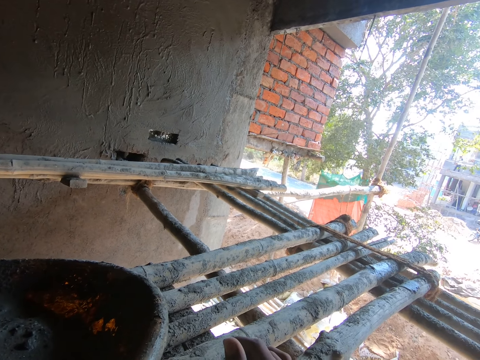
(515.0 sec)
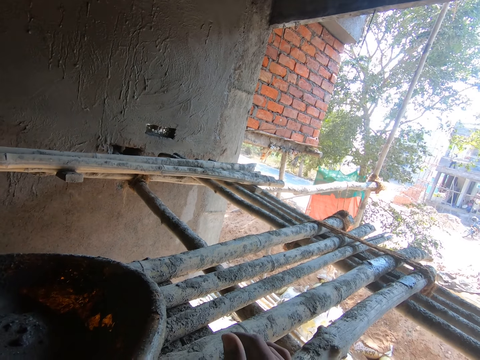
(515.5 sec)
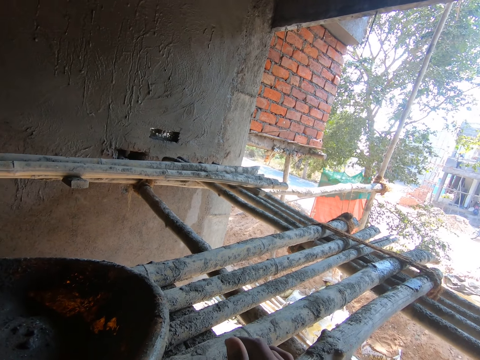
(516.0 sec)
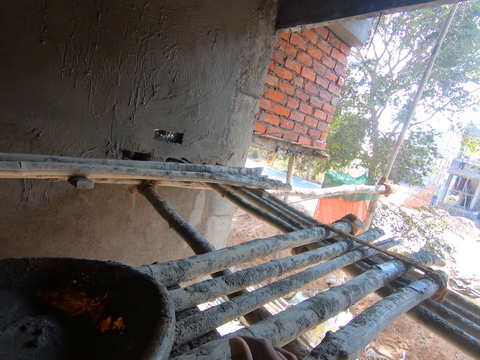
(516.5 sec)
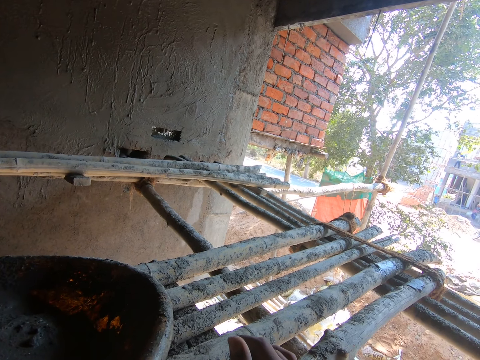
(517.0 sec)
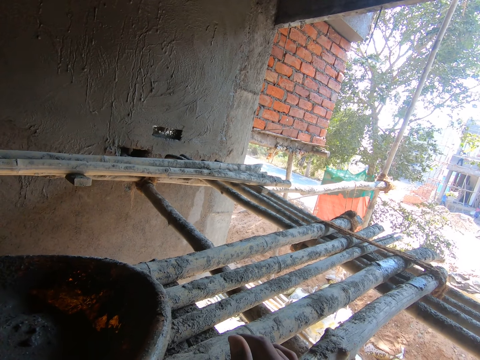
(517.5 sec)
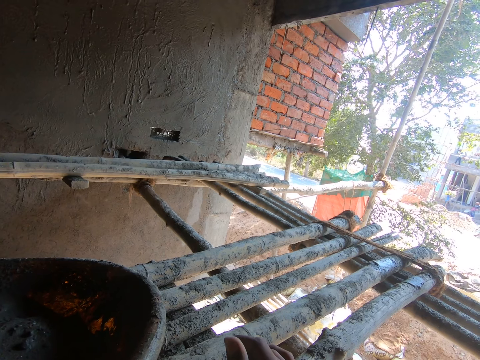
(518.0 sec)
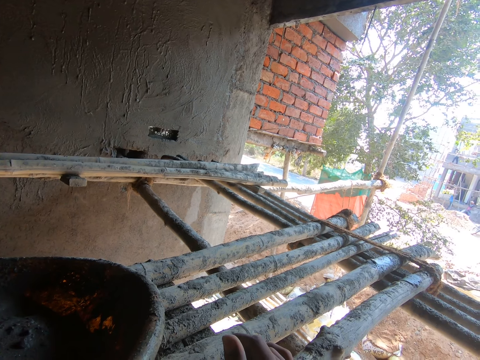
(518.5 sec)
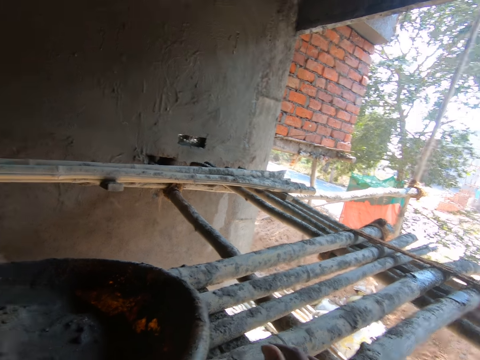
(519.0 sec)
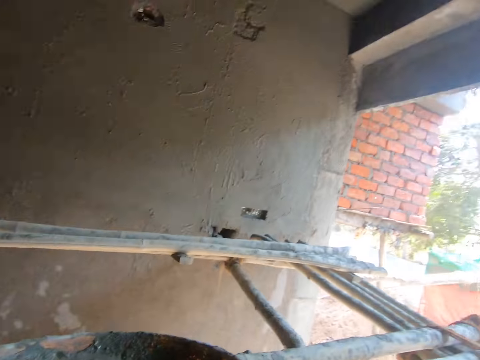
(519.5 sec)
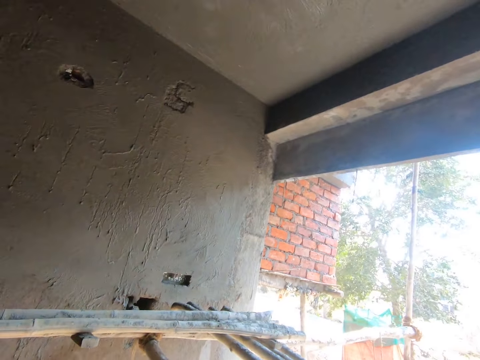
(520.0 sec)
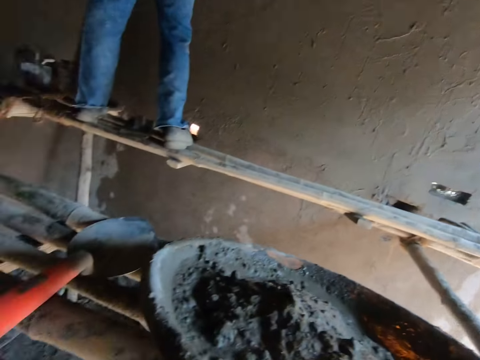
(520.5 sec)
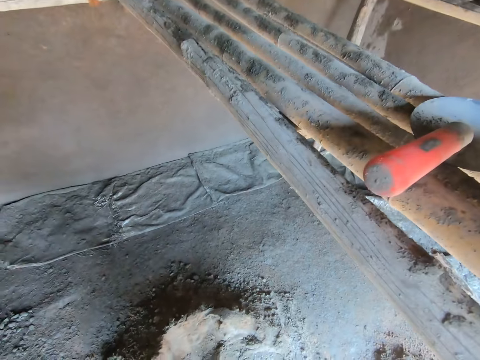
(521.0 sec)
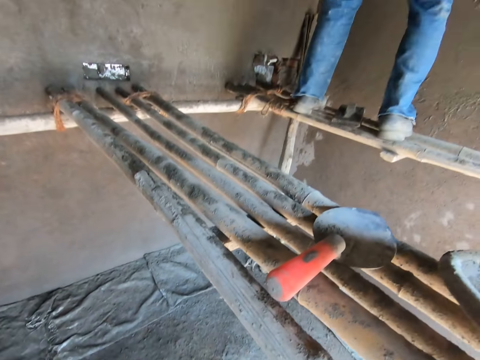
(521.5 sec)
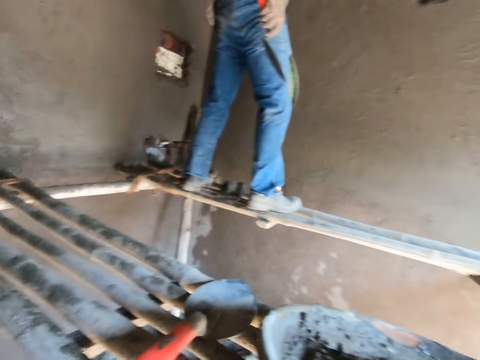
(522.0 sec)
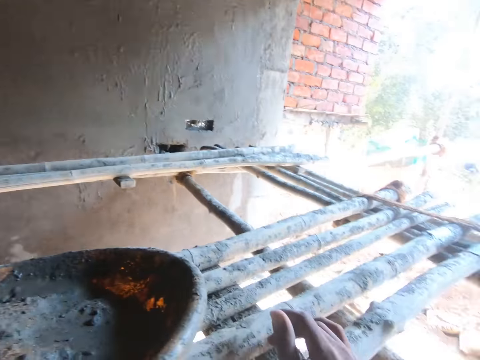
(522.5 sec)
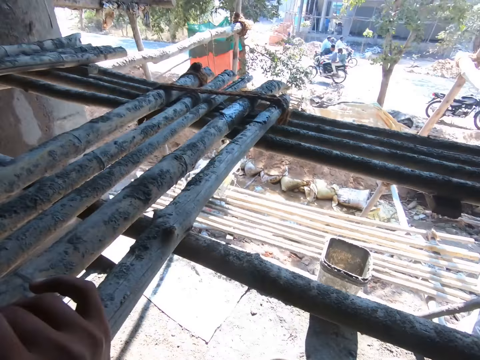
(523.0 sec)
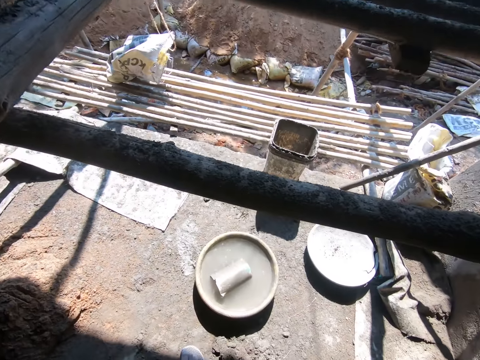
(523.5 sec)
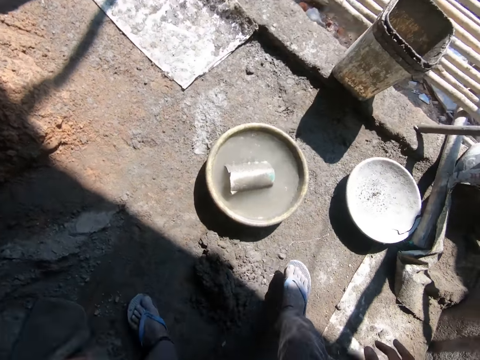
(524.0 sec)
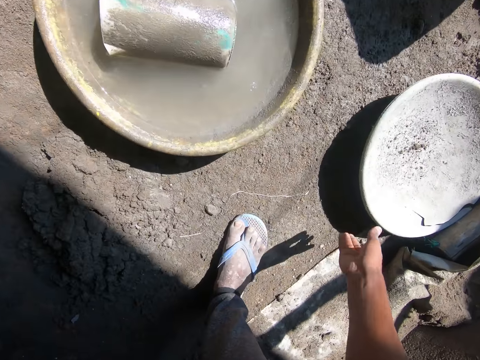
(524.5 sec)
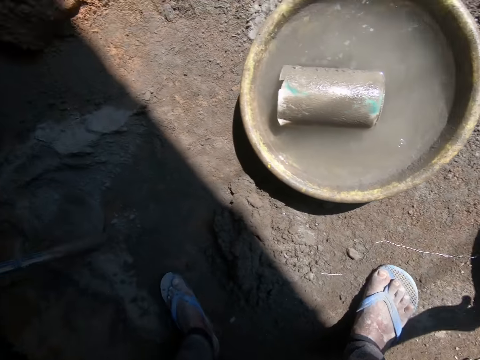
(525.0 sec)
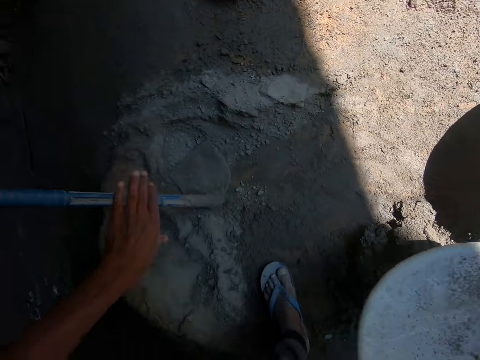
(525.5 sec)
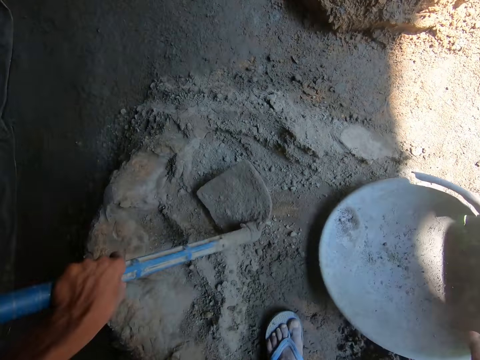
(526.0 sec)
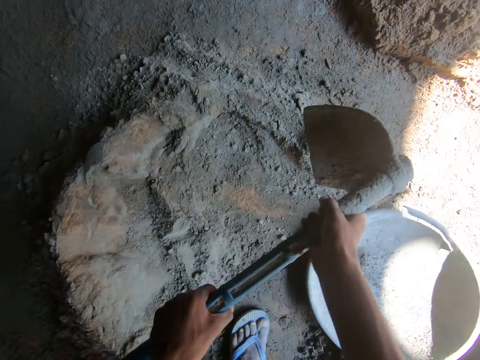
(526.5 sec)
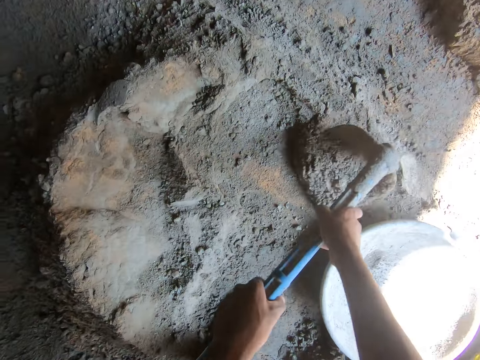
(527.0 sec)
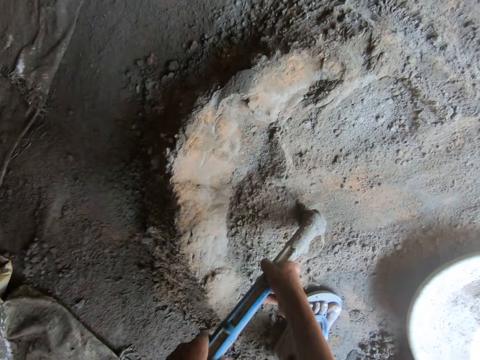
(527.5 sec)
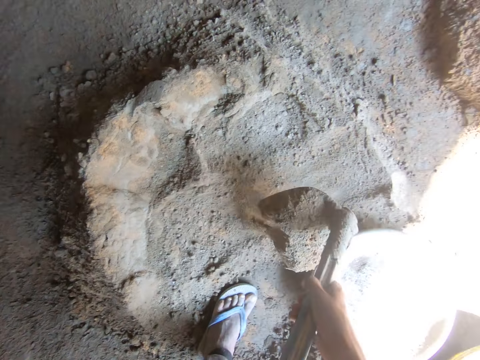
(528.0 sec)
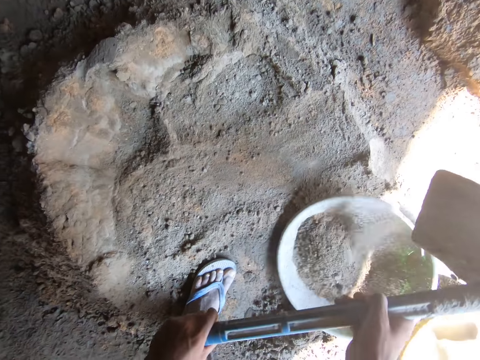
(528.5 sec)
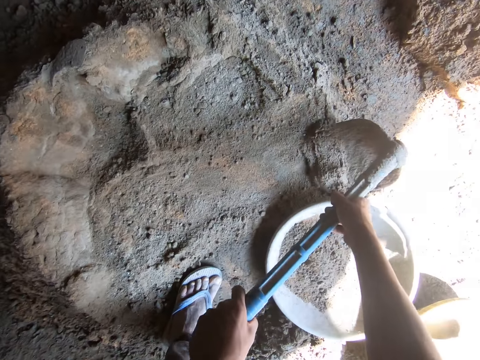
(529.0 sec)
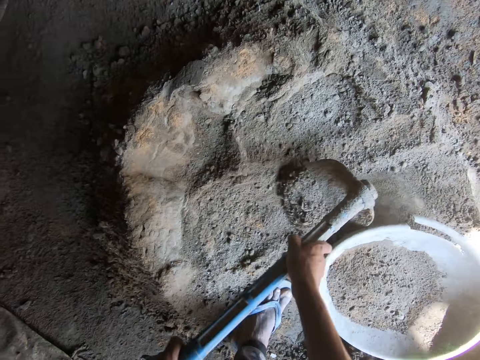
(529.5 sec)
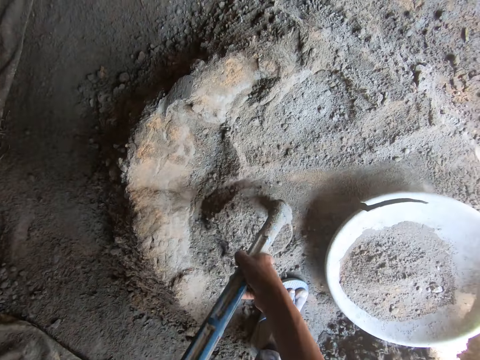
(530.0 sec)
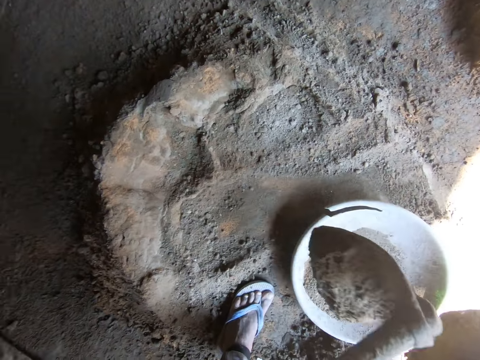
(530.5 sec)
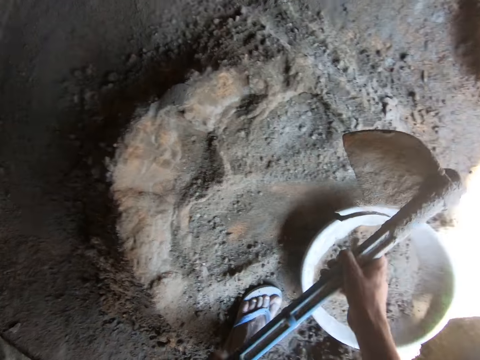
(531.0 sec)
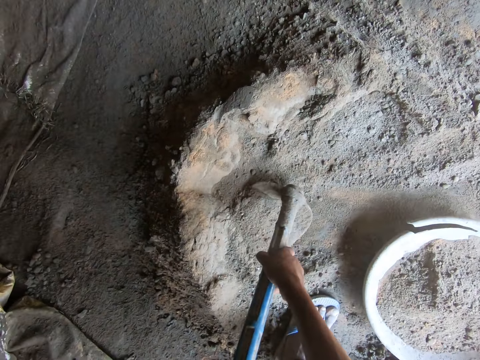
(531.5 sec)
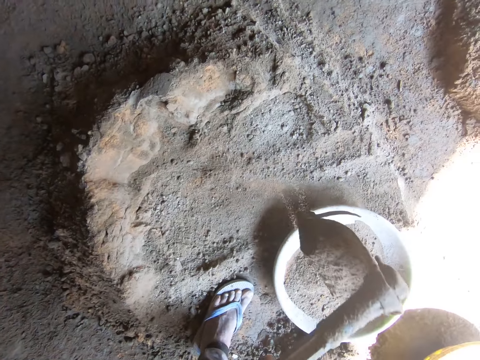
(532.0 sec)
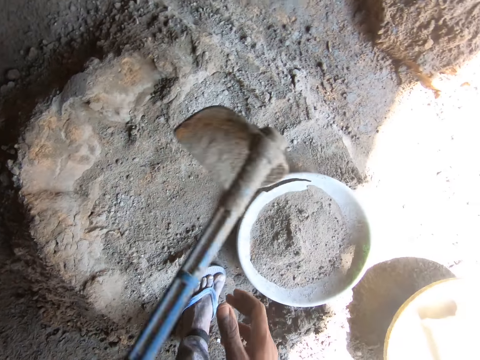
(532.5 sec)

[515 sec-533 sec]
The camera wearer takes the head pan or concrete pan from the ground, puts the head pan down and takes the shovel or hoe. They scoop the cement with the hoe and pour cement in the head pan. They scoop the cement with the hoe and pour cement in the head pan. They scoop the cement with the hoe and pour cement in the head pan.

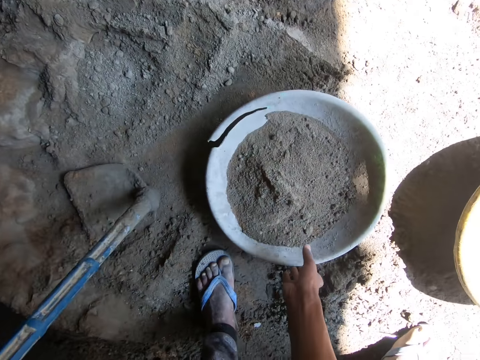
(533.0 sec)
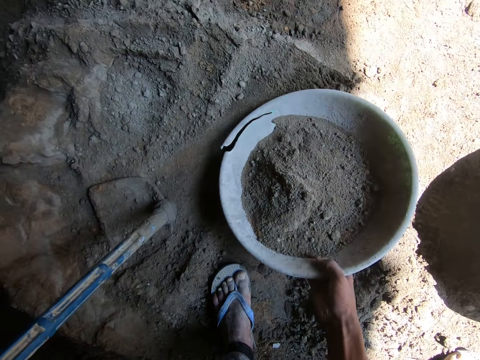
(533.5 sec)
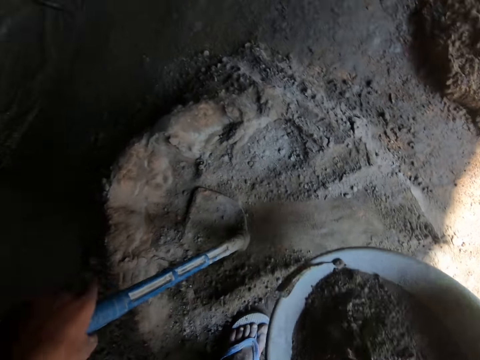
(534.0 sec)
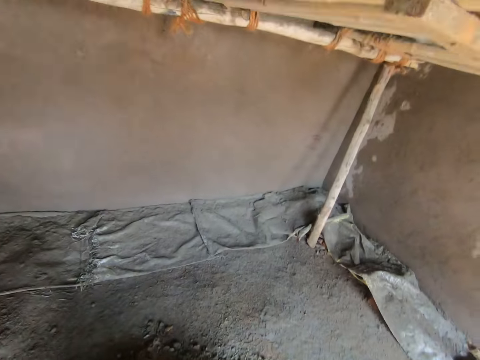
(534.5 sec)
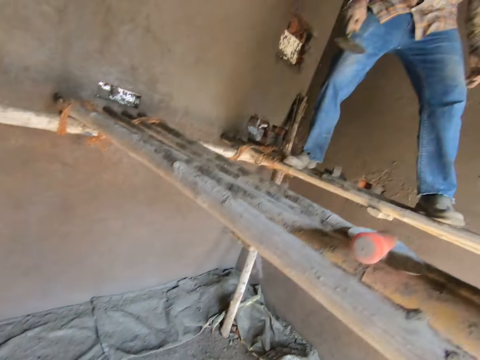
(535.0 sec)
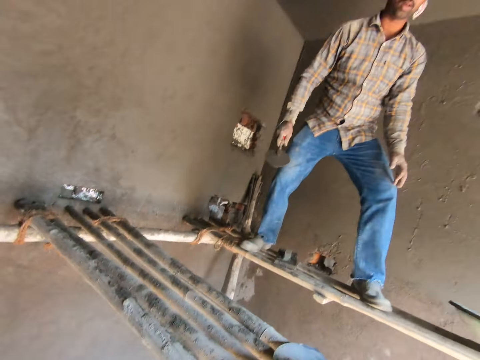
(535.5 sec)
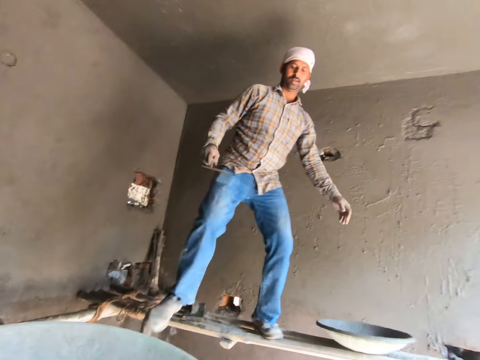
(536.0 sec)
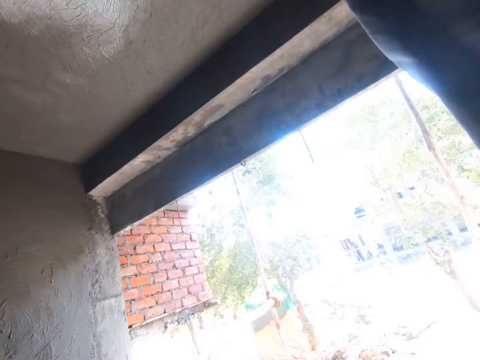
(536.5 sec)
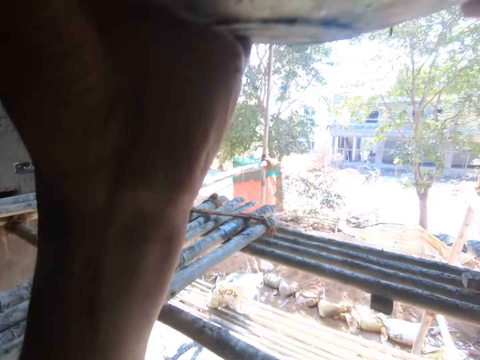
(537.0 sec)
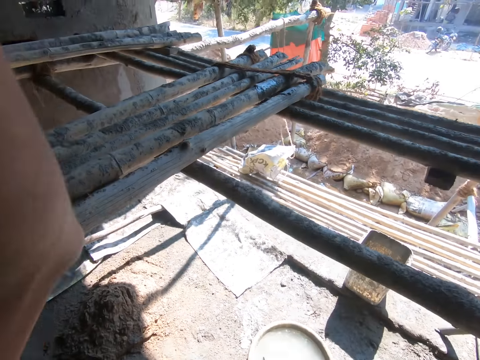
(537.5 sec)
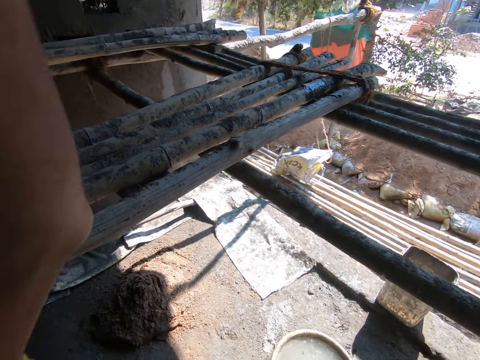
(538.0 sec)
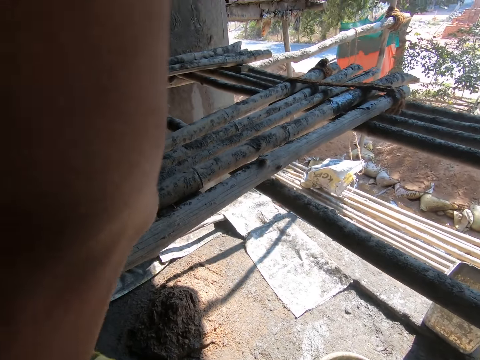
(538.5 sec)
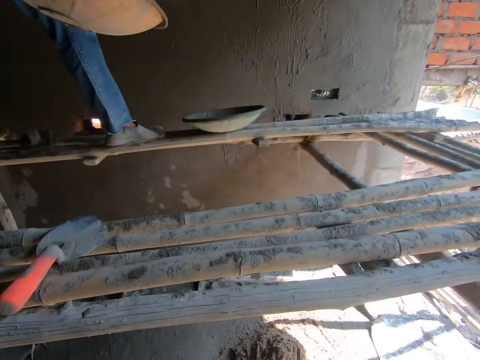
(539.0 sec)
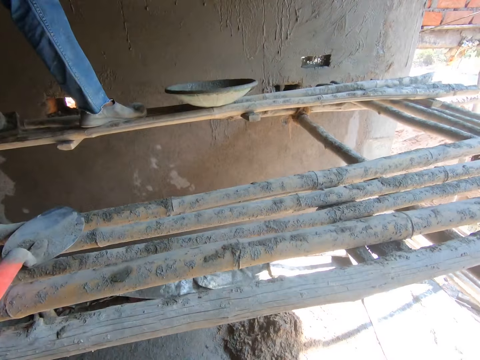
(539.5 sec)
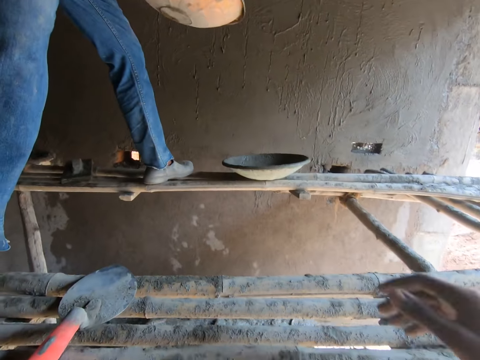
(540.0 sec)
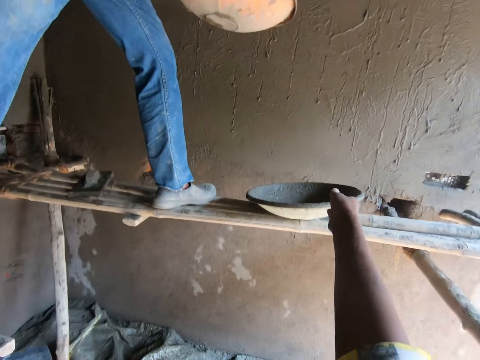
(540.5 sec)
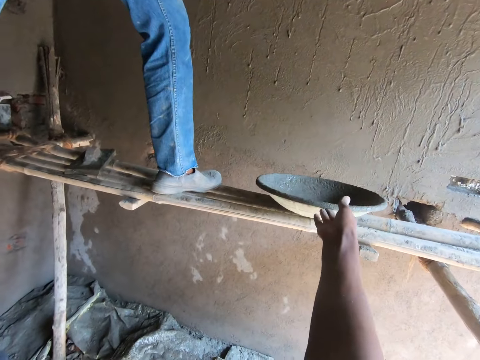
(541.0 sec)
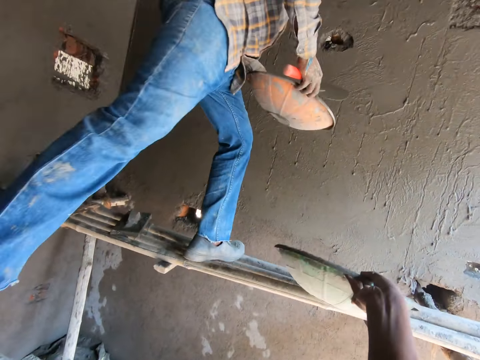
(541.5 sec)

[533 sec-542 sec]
The camera wearer takes the head pan or concrete pan from the ground. They lift up the head pan. A man takes the head pan from the camera wearer. The camera wearer takes the head pan from the poles.
